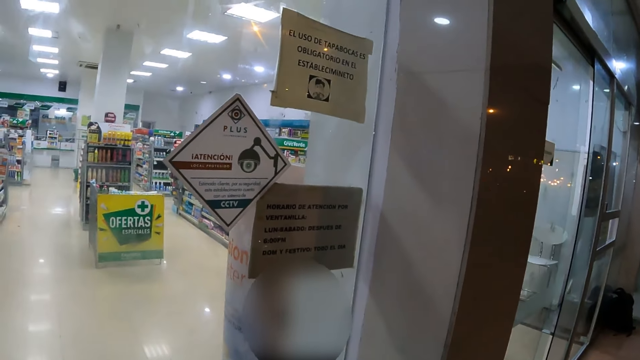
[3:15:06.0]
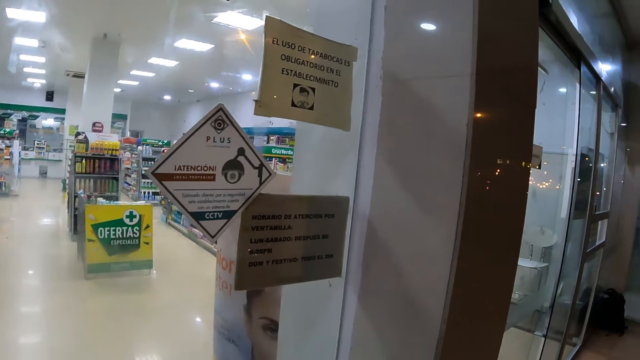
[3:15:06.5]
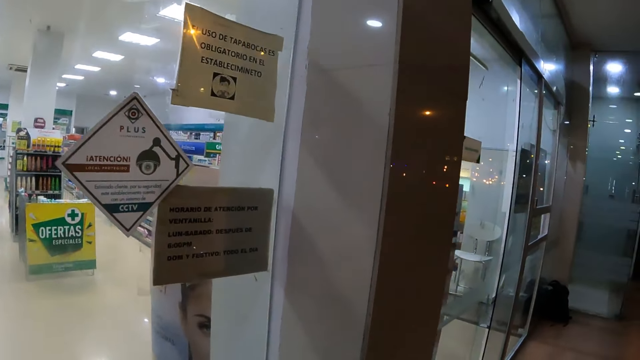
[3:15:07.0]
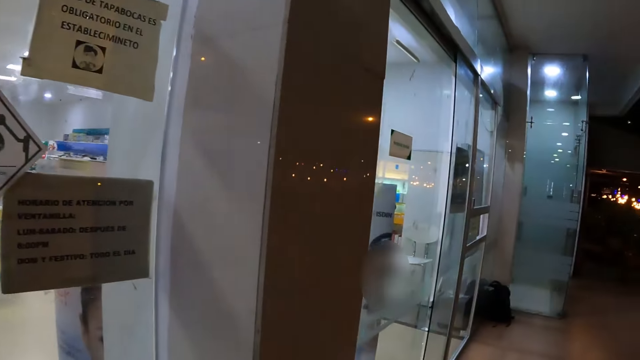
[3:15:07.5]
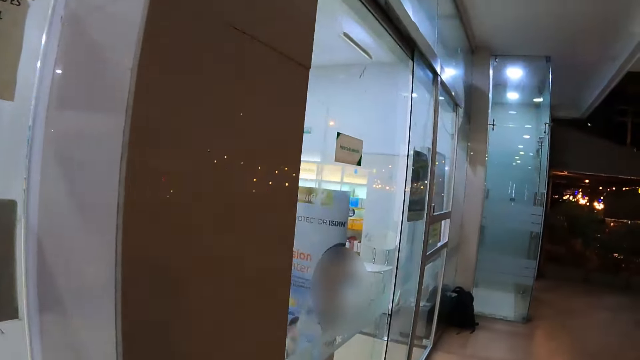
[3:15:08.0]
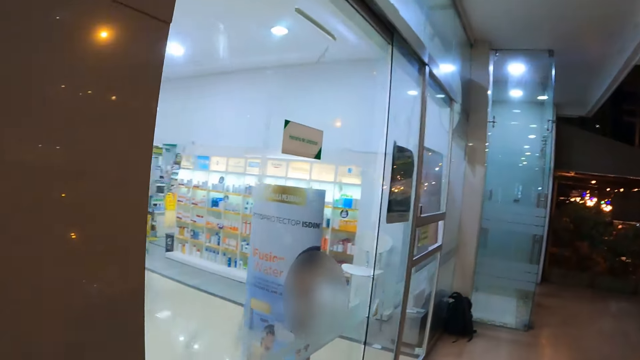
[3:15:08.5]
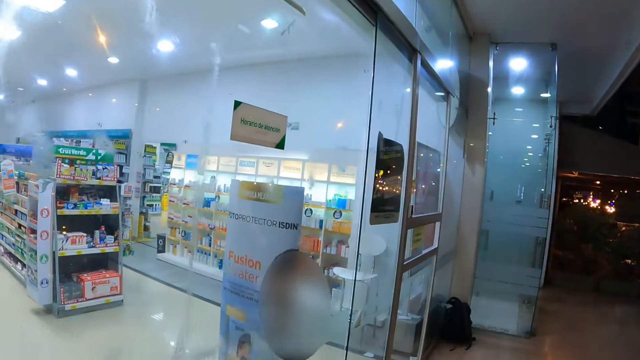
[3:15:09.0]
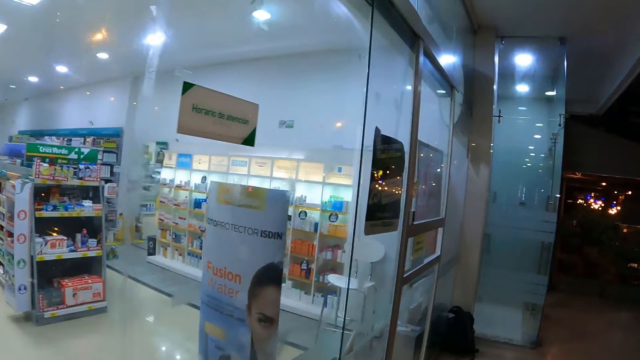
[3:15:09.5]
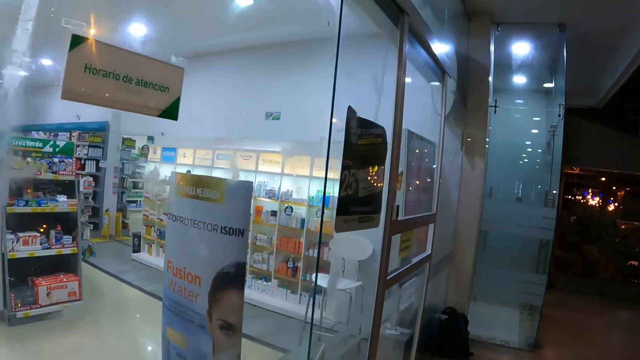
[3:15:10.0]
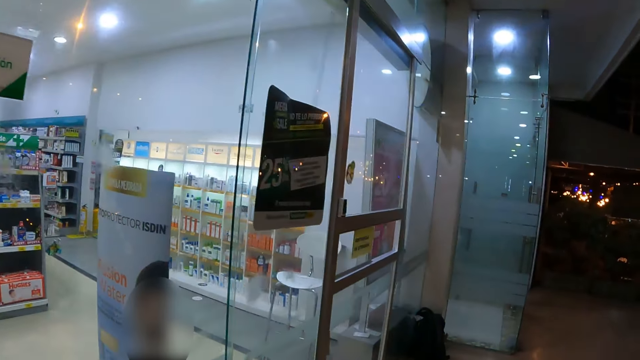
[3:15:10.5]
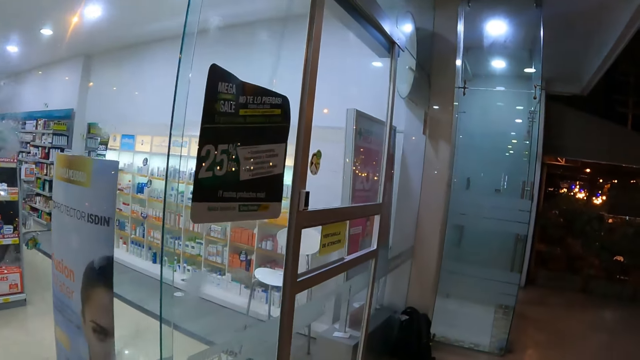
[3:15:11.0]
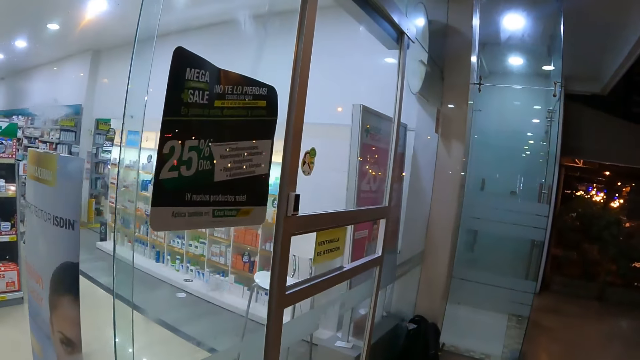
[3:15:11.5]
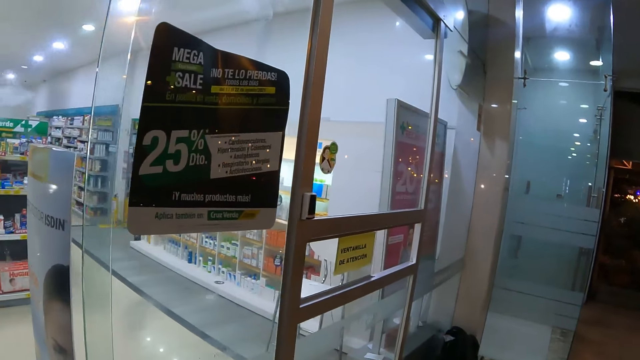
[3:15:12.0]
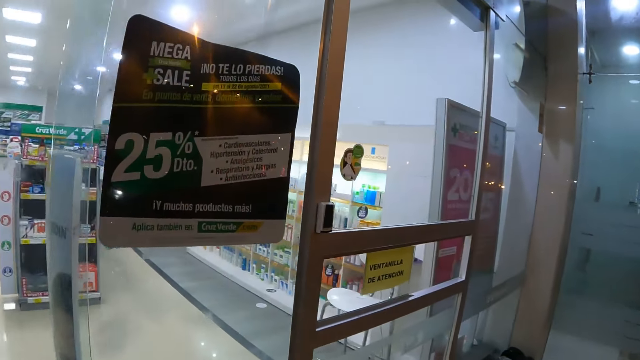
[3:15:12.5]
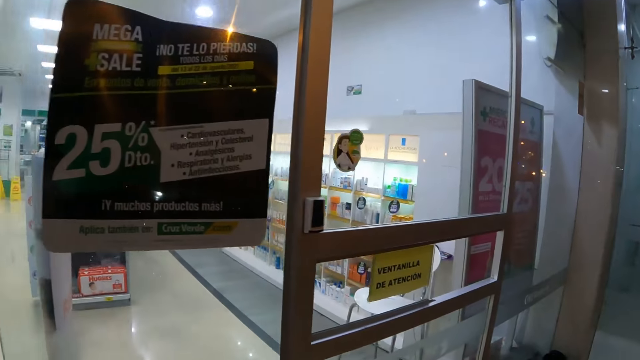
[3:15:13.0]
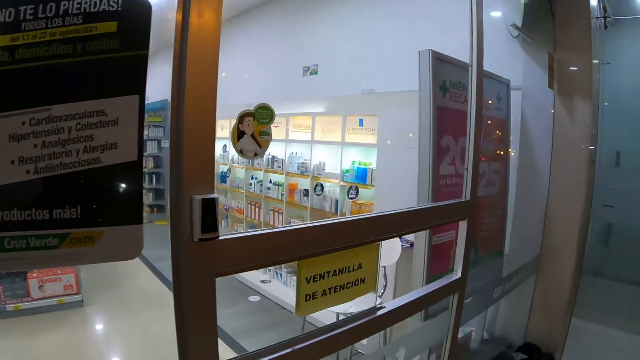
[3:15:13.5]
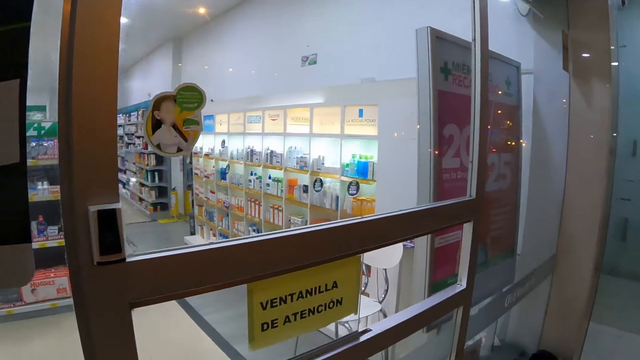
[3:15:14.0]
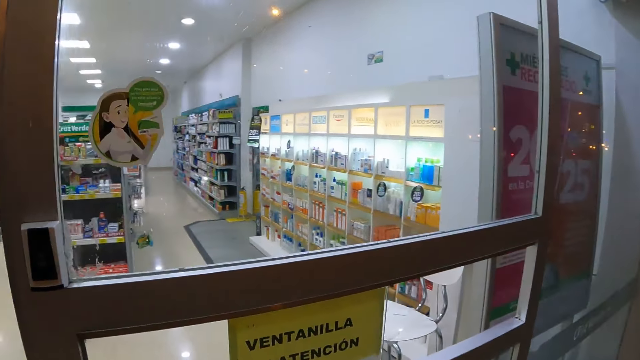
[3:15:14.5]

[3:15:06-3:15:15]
The camera wearer meanders on a supermarket veranda. They walk around.

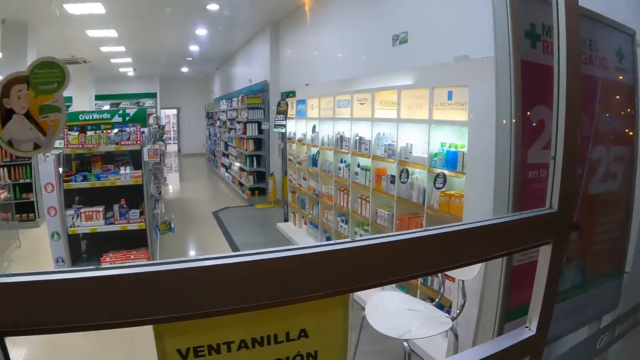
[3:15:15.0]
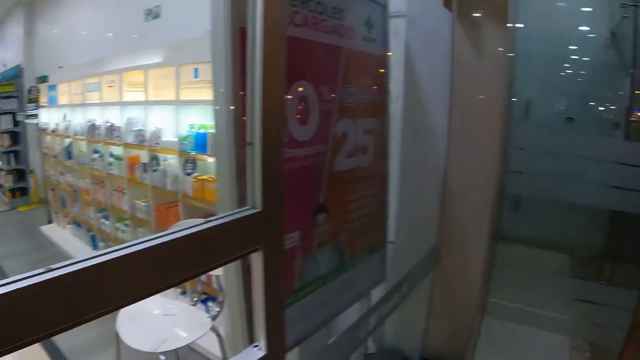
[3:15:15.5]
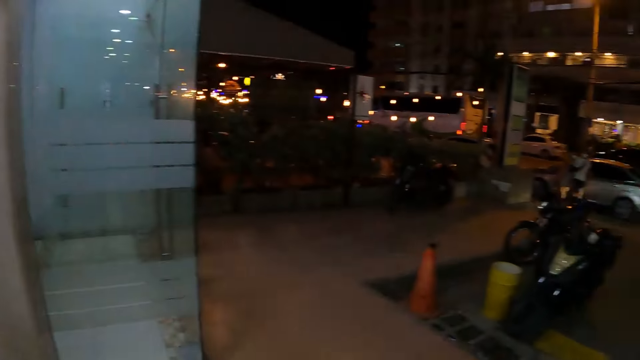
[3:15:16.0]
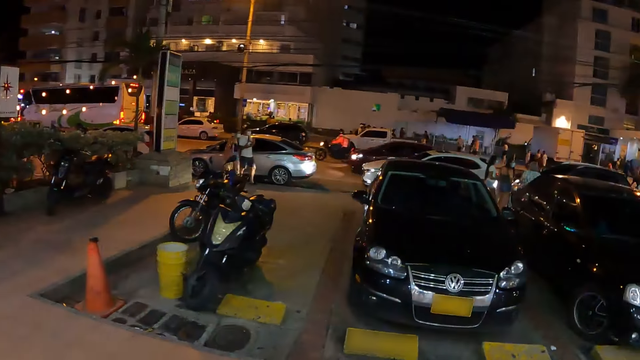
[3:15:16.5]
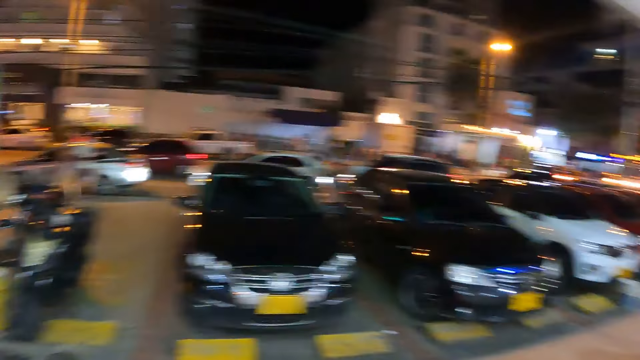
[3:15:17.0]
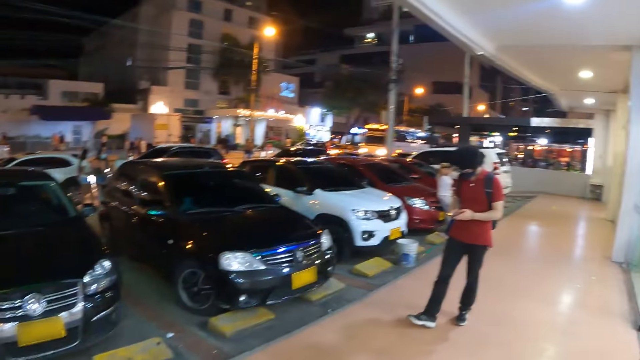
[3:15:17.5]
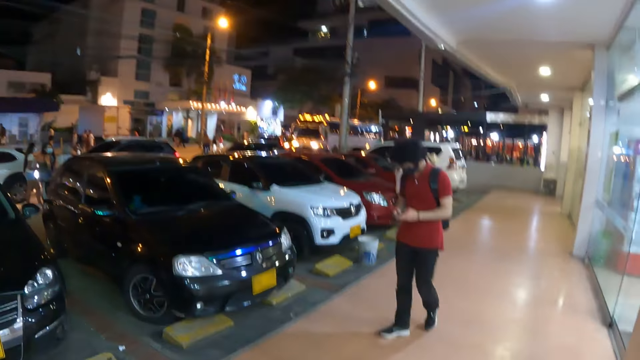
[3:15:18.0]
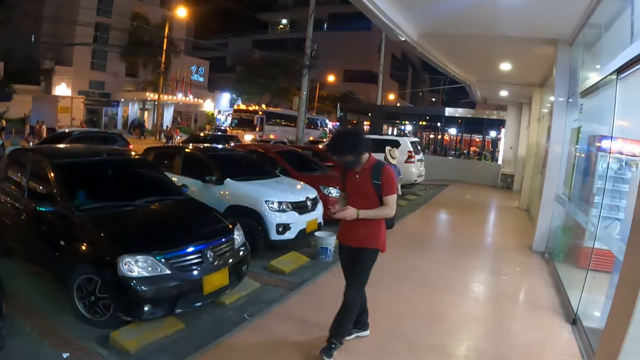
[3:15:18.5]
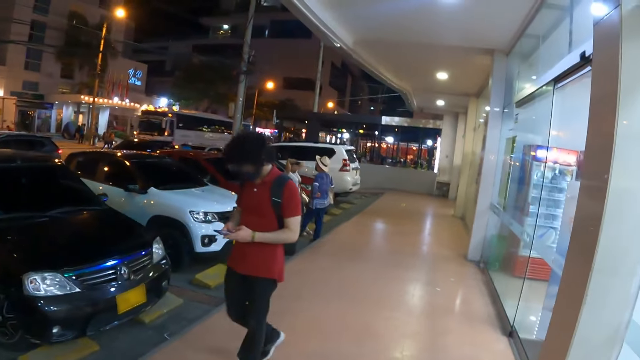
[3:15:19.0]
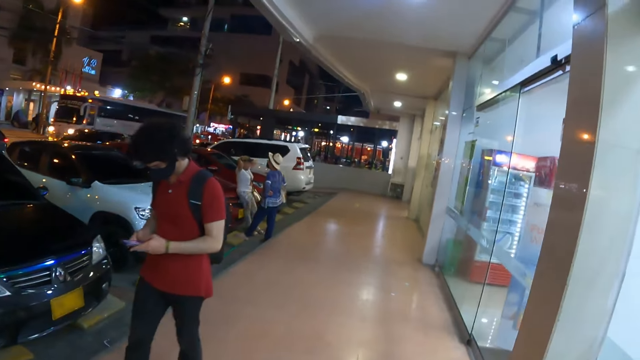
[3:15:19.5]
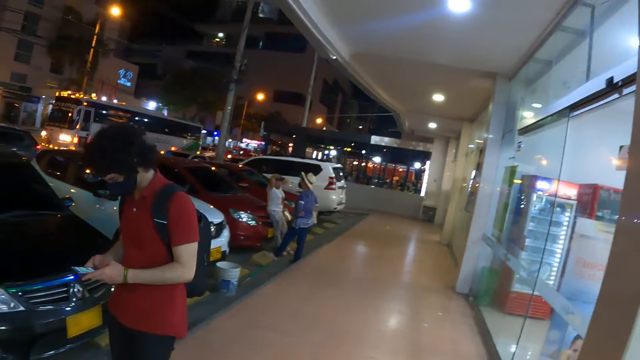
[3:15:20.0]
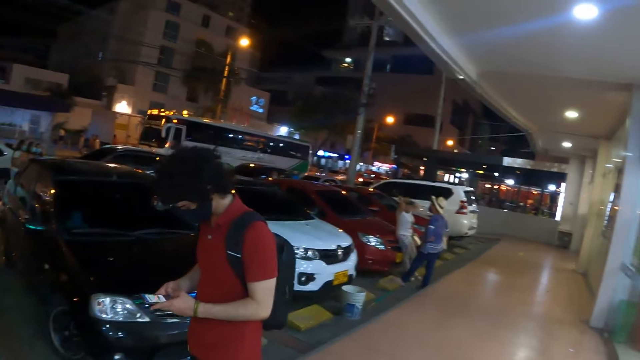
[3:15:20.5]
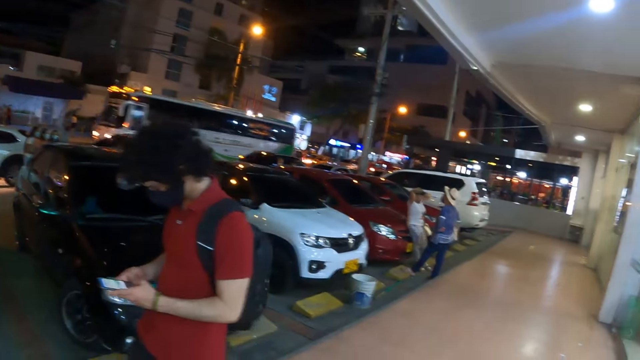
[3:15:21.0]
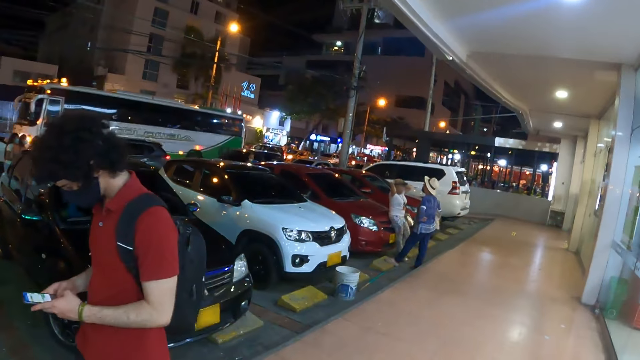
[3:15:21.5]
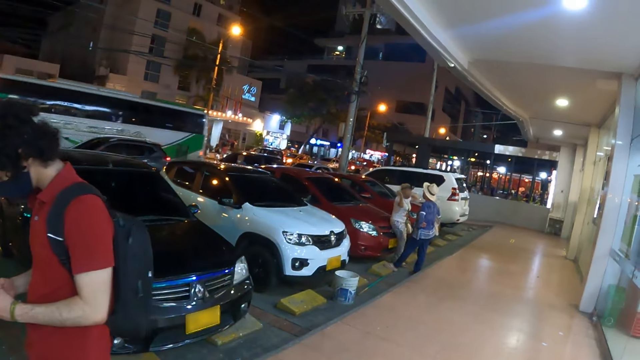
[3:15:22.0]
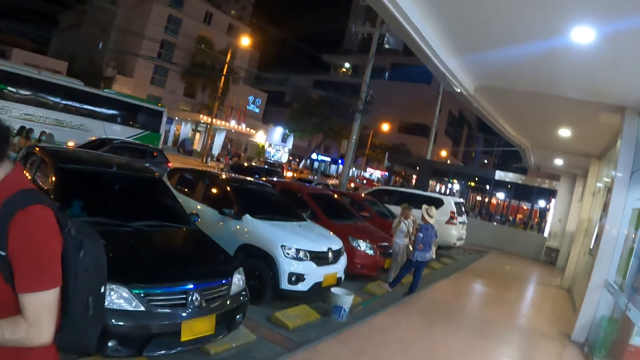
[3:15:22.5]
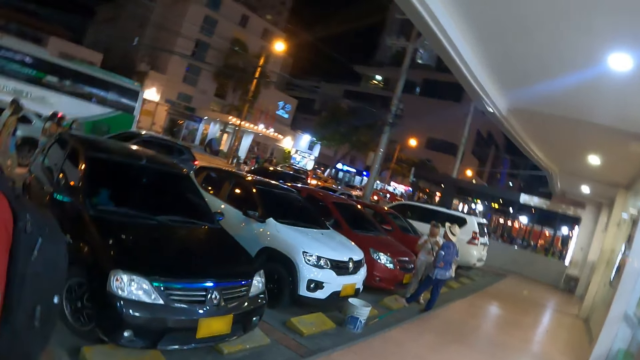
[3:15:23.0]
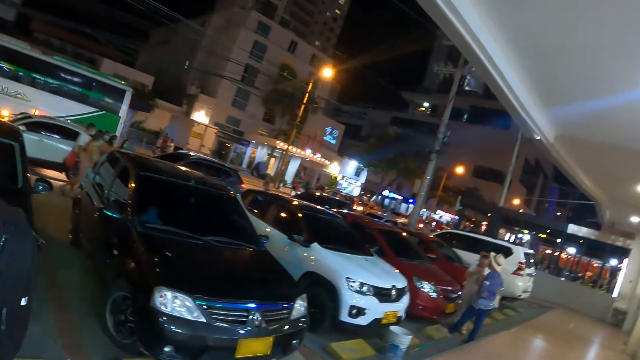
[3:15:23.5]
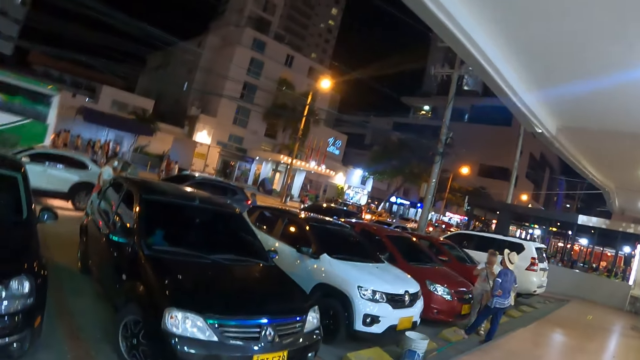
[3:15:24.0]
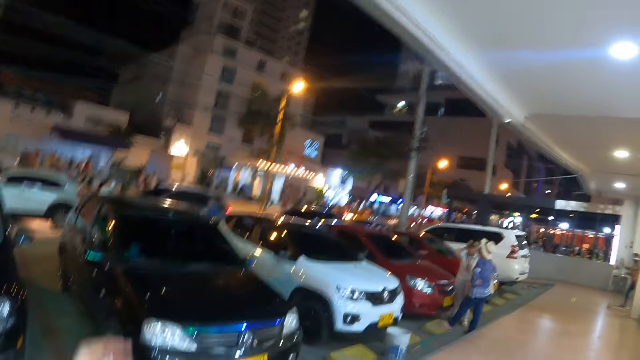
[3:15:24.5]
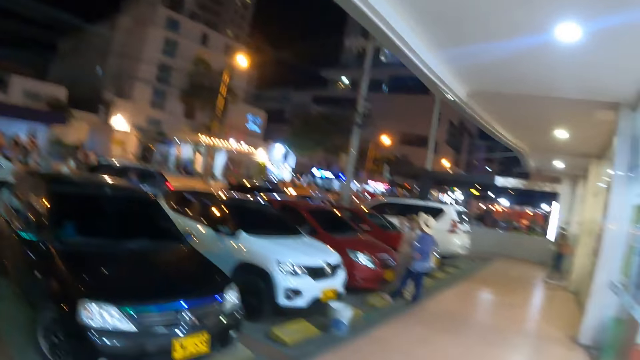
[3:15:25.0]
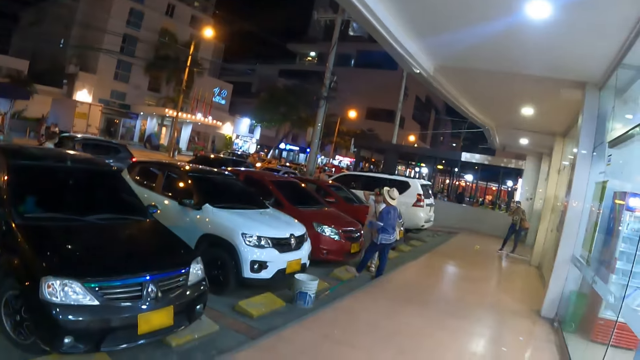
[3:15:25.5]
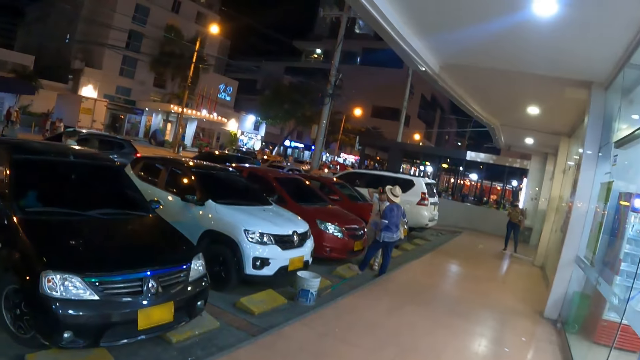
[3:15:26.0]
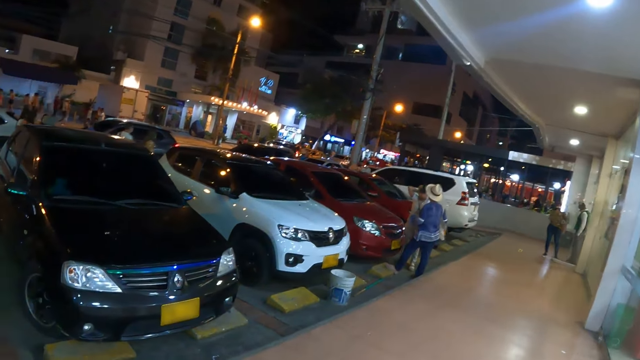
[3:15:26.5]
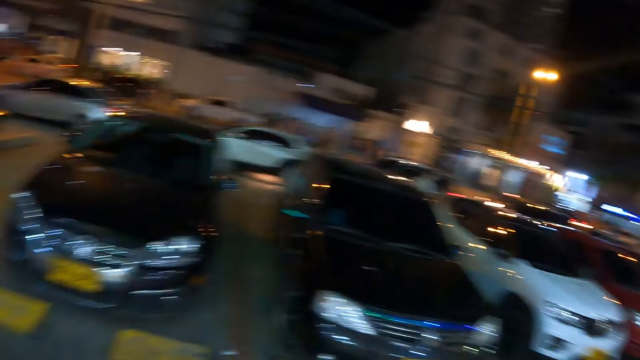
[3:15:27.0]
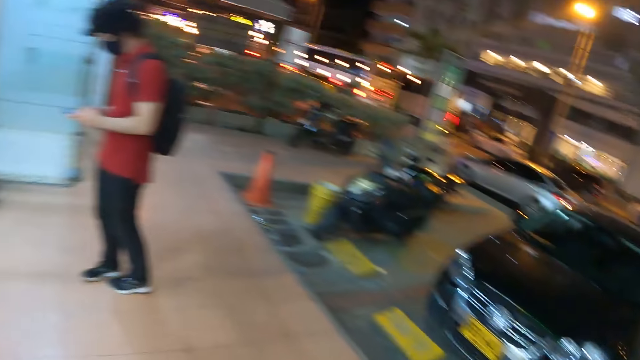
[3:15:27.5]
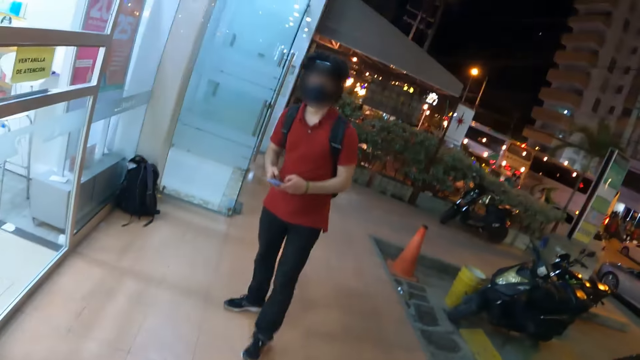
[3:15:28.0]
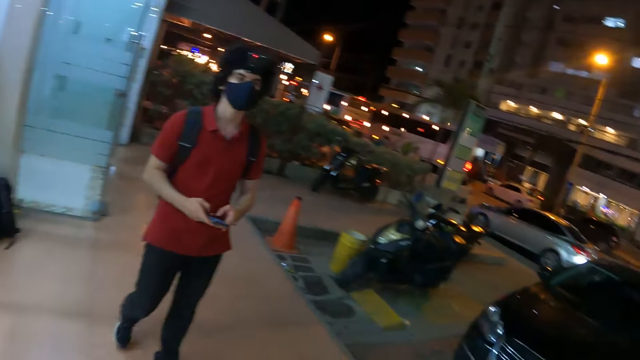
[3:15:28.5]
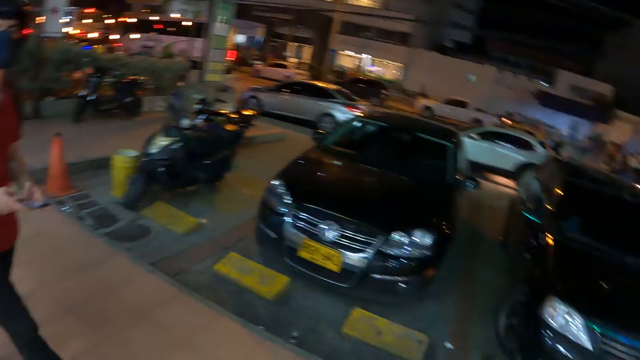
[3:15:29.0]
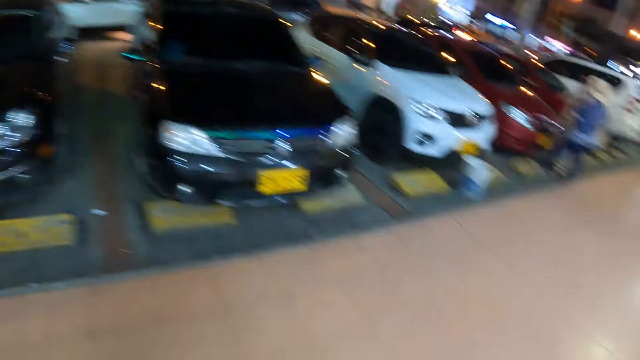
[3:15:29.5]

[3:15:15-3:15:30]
The camera wearer looks around. A person uses a smartphone. The person meanders on a supermarket veranda. The camera wearer turns left towards the person. The person and the camera wearer walk towards another person at a supermarket's entrance.
